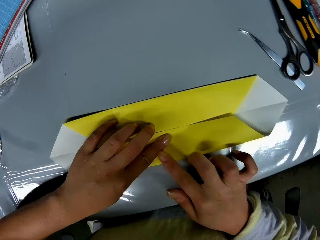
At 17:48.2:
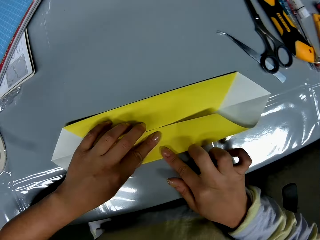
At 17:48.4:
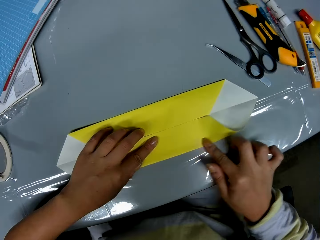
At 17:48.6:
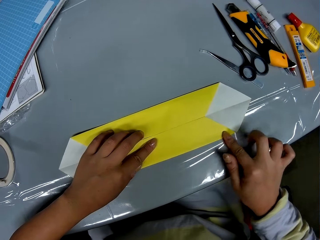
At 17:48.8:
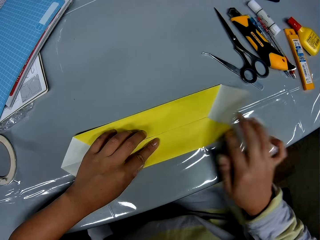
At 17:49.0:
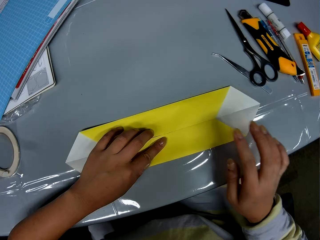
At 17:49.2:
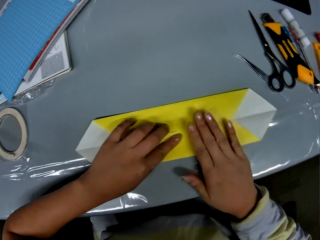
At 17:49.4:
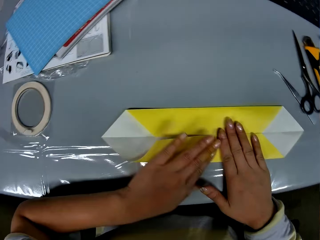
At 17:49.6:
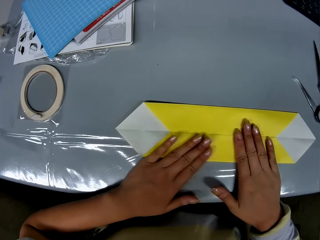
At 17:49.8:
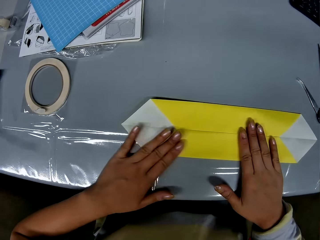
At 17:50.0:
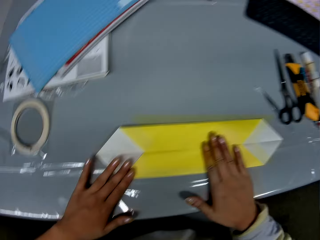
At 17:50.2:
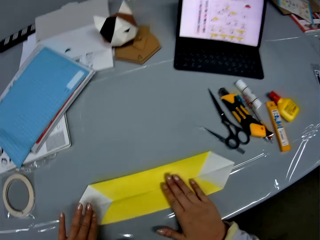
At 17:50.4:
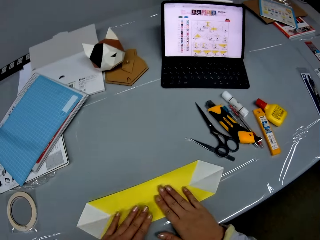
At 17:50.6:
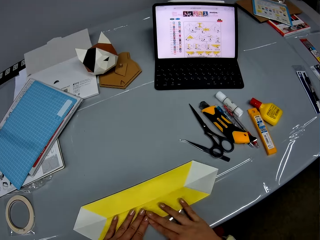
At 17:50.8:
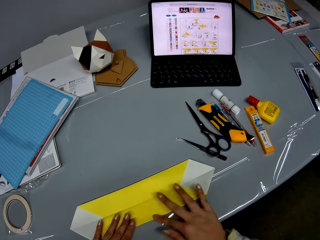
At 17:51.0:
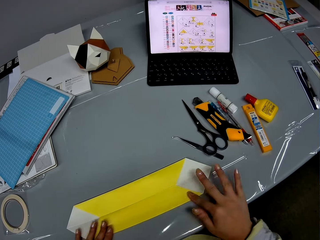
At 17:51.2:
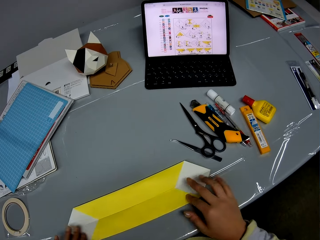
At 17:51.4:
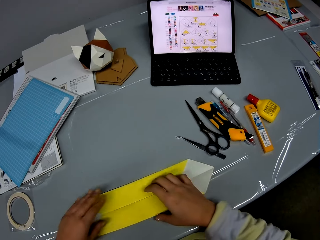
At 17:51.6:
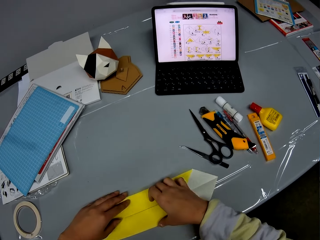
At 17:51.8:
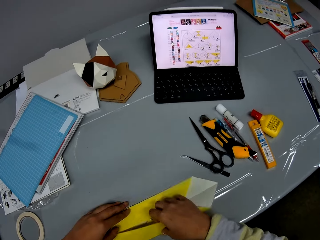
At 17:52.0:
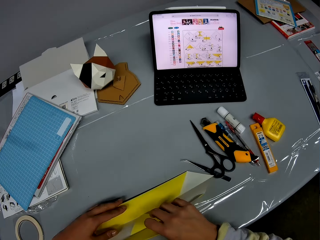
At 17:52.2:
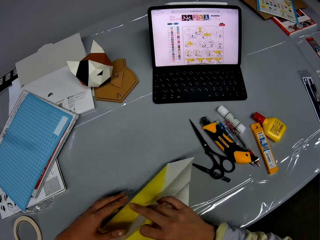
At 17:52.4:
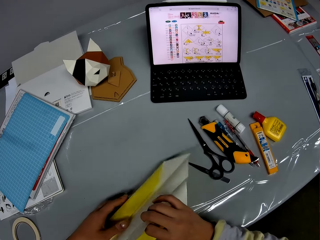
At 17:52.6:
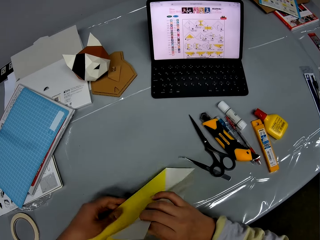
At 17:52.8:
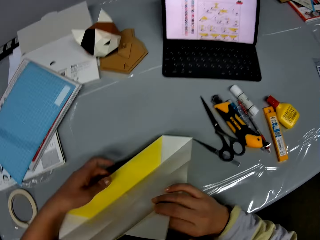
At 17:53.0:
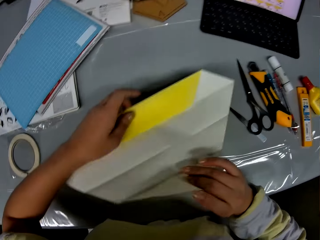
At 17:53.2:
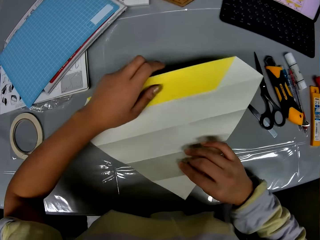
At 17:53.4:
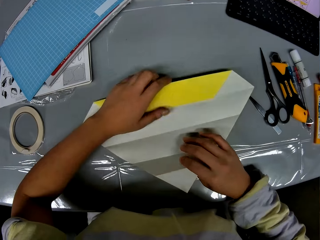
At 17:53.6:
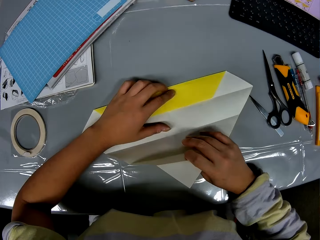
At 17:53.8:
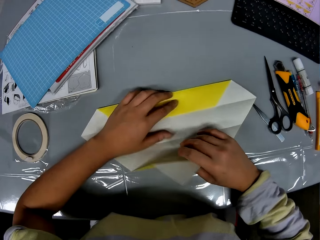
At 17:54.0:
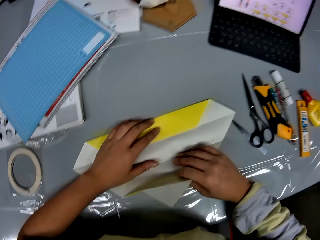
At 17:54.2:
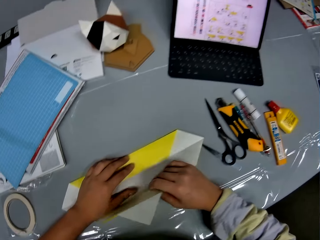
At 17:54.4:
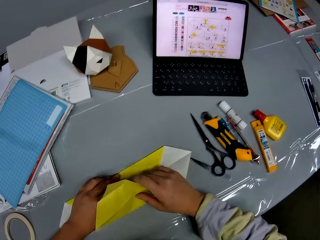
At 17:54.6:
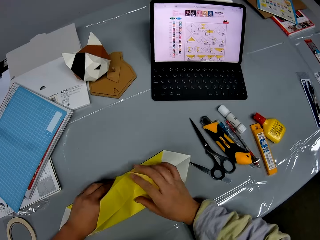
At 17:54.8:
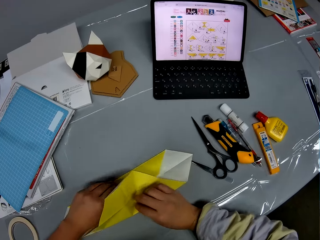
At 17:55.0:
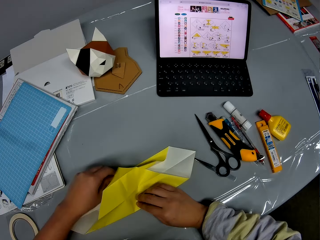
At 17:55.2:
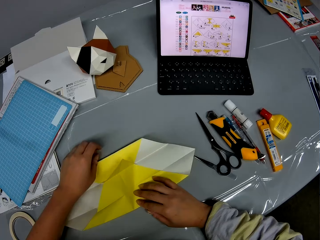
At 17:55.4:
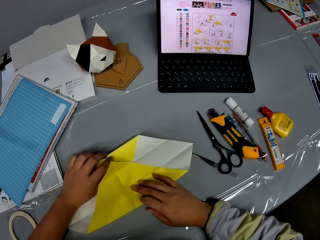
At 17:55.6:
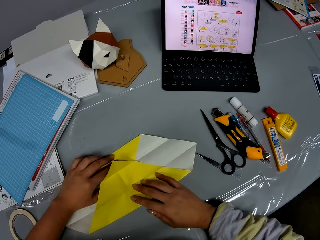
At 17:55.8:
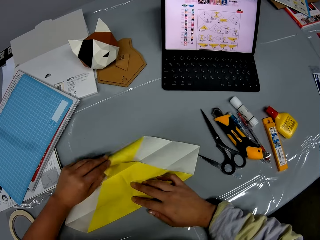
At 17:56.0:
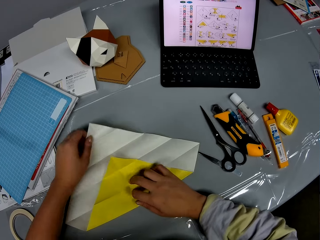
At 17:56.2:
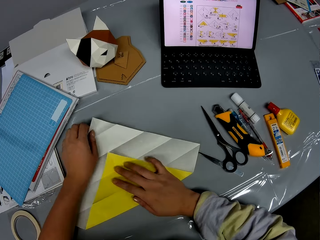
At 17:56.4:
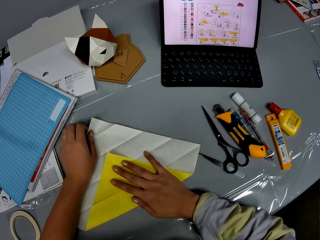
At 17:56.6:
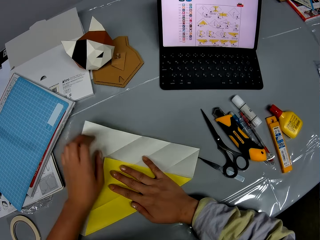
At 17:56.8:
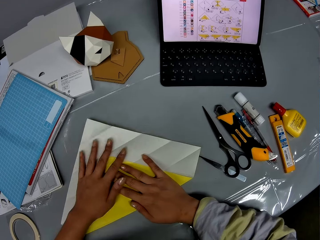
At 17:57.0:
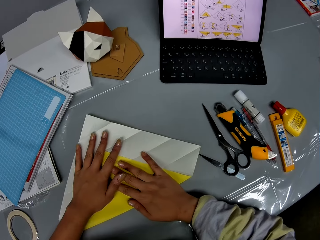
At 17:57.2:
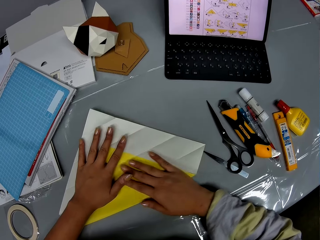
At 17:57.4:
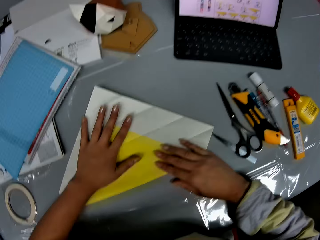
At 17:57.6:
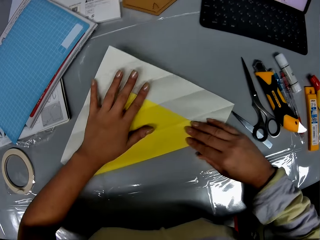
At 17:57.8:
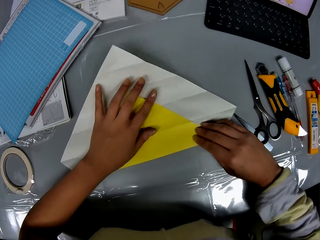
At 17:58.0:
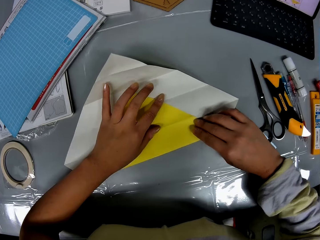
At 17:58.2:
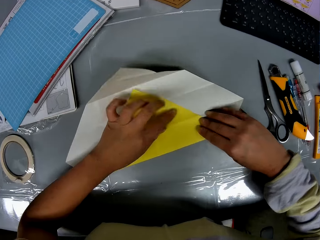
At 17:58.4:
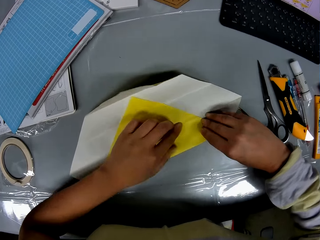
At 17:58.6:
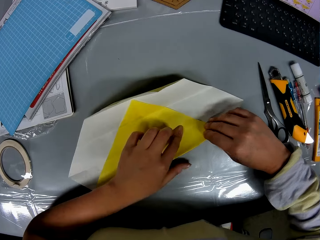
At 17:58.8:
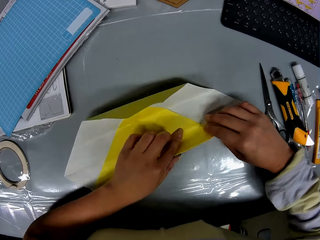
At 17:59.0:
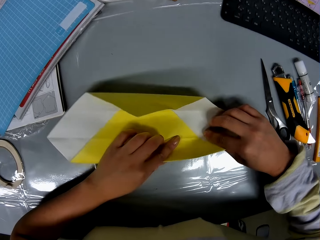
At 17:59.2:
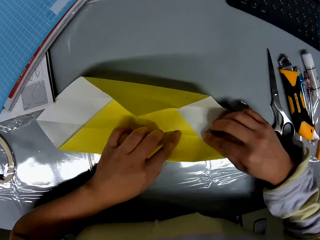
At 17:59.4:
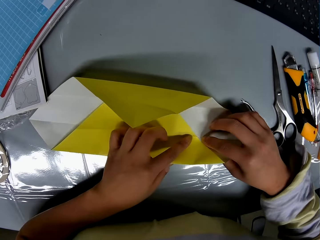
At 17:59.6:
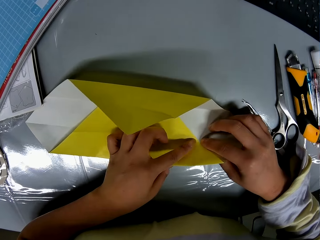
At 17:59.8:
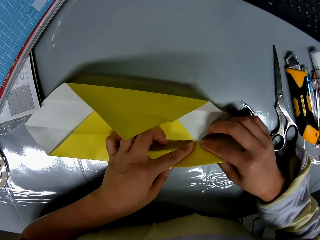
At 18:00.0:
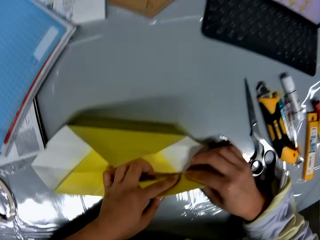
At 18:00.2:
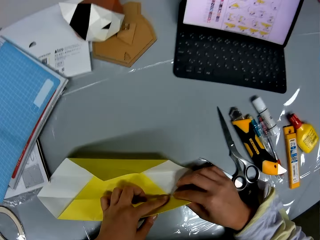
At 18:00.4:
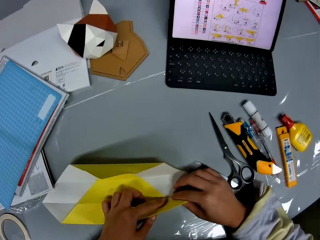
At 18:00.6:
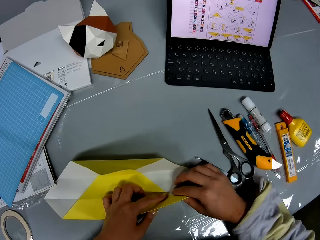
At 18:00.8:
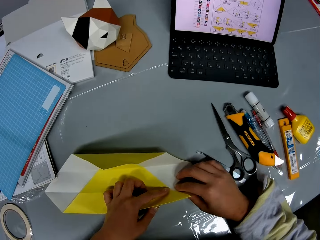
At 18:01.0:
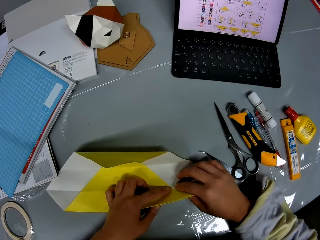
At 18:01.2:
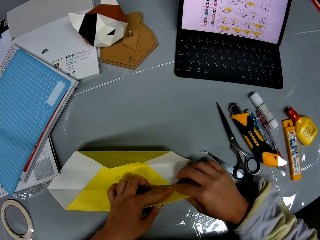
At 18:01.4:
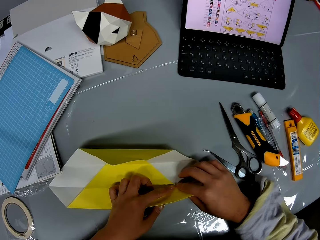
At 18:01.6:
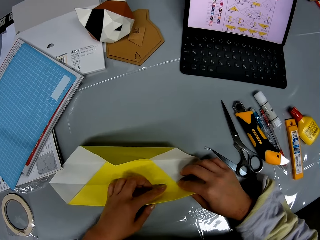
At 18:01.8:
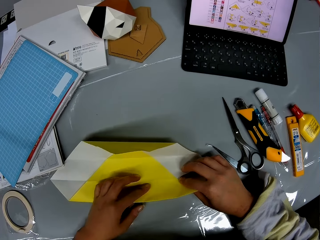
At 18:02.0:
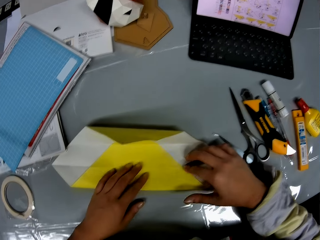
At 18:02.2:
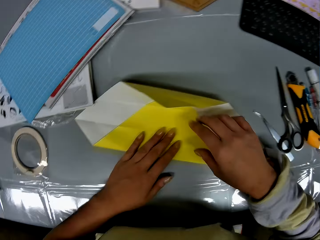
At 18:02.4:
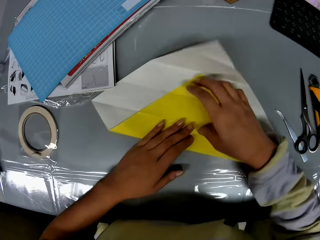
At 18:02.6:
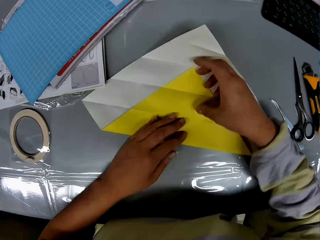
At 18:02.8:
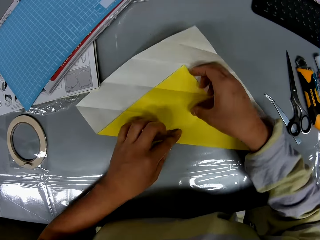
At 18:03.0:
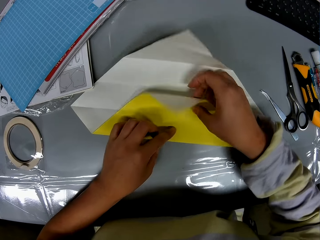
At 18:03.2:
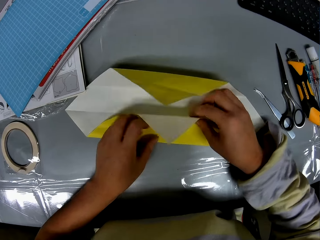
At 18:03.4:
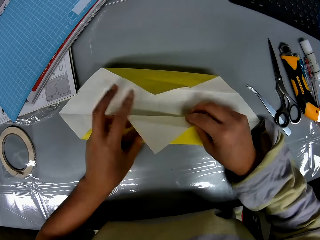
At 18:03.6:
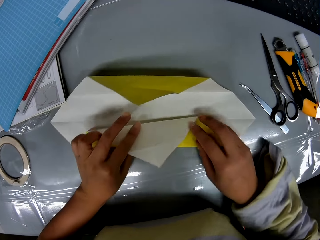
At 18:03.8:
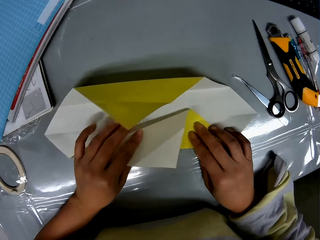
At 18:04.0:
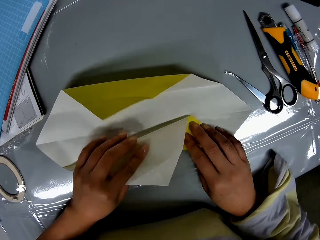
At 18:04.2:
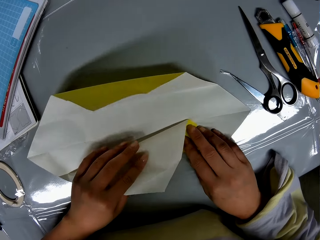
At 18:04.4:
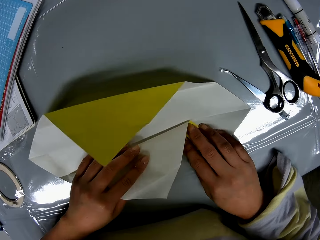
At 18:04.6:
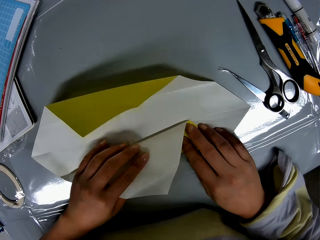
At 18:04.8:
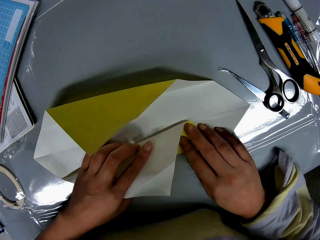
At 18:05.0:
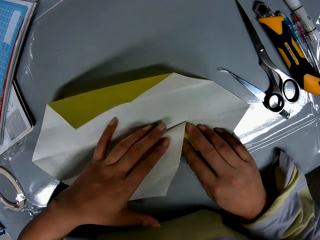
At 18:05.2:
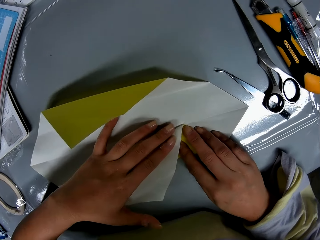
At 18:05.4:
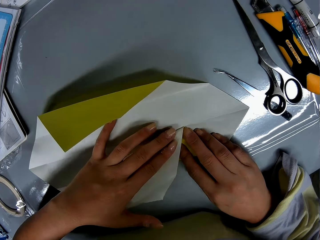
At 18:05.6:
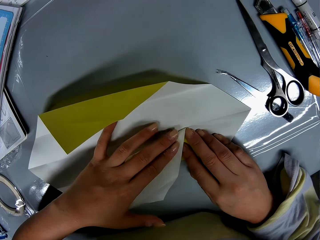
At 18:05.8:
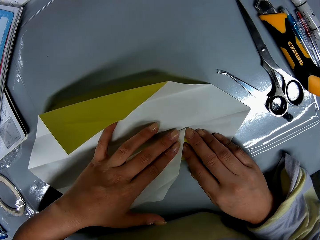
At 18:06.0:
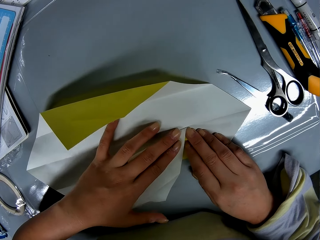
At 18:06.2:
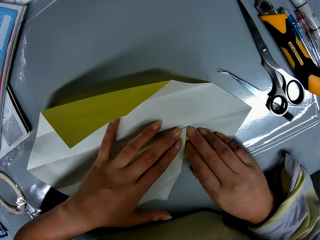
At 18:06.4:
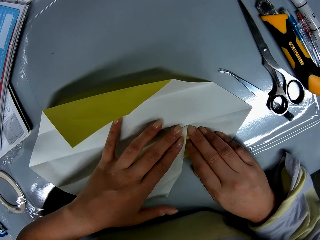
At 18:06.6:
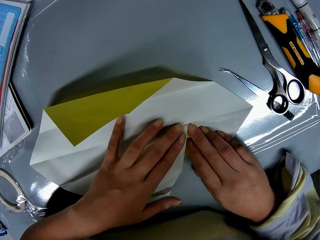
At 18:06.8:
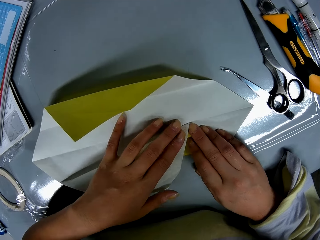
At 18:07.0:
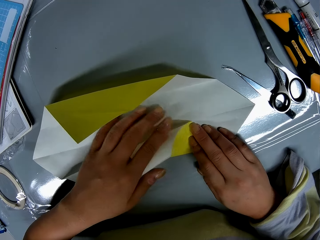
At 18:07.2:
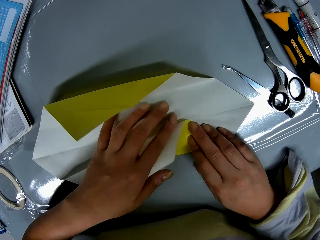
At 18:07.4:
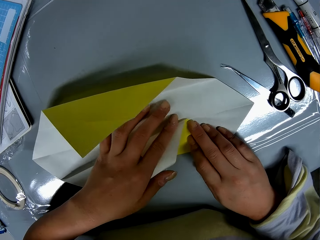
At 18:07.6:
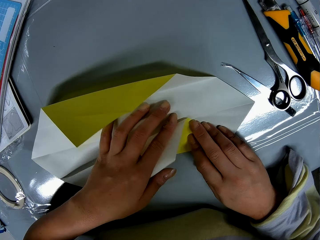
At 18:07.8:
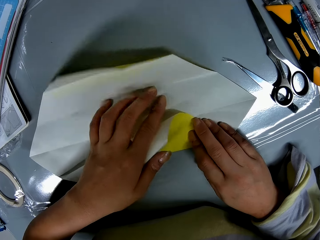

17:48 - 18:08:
The camera wearer looks at the manual on the laptop. They unfold the craft paper. They lift the paper and put the paper on the table. They fold the craft paper on the table. They unfold the other end of the craft paper. They fold the craft paper on the table. They look at the manual on the laptop. They fold the paper.

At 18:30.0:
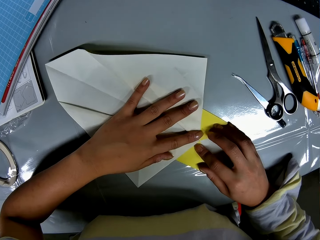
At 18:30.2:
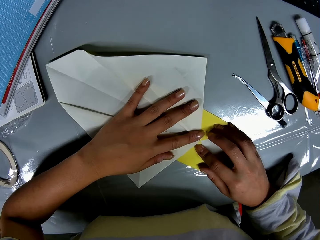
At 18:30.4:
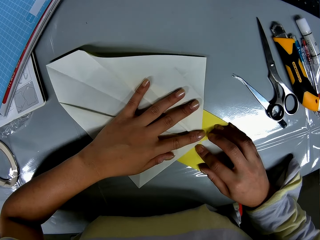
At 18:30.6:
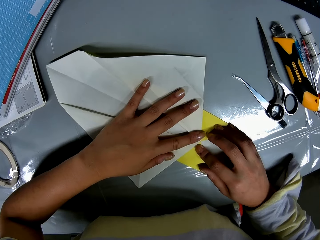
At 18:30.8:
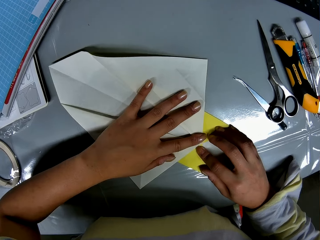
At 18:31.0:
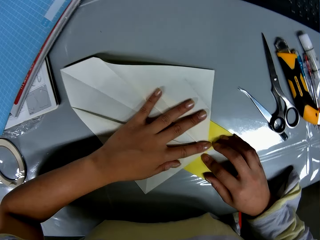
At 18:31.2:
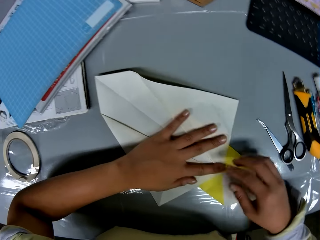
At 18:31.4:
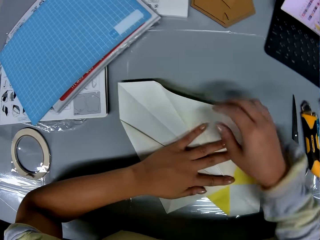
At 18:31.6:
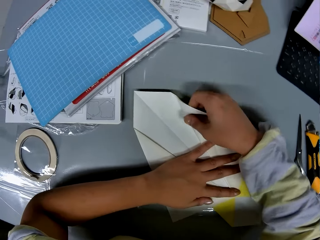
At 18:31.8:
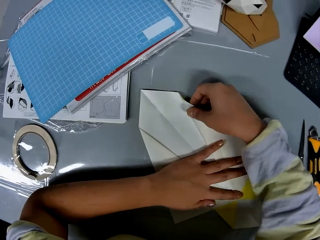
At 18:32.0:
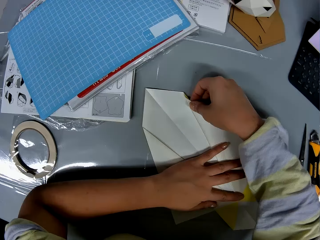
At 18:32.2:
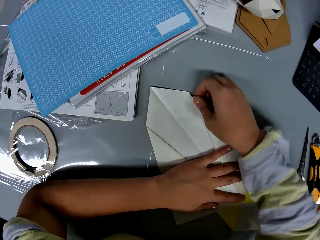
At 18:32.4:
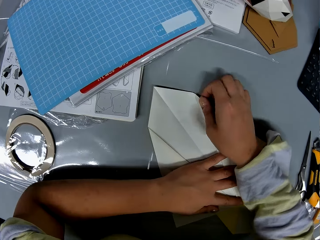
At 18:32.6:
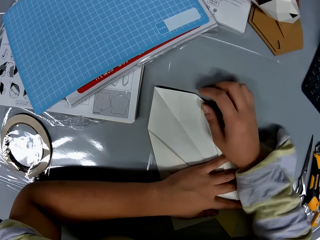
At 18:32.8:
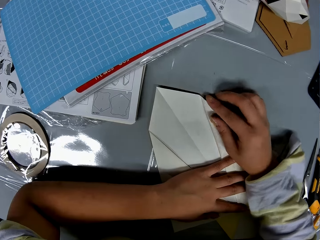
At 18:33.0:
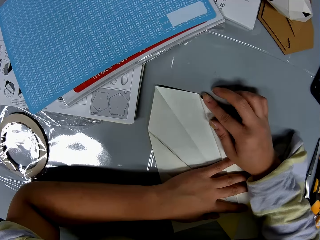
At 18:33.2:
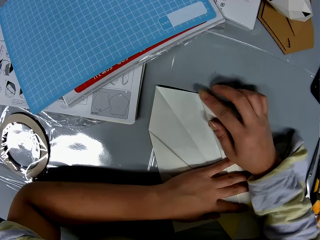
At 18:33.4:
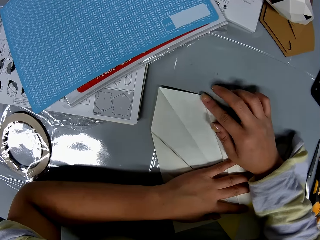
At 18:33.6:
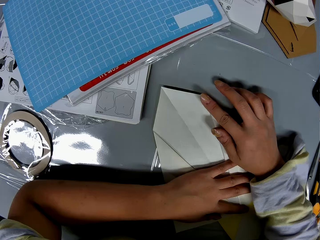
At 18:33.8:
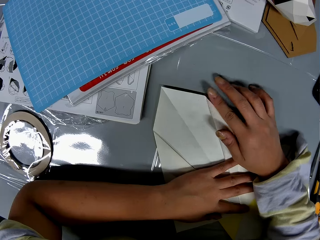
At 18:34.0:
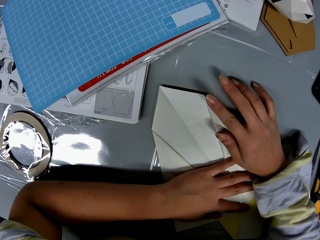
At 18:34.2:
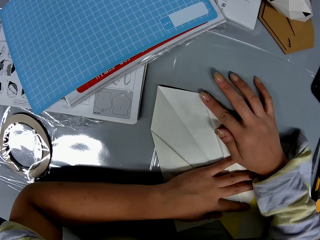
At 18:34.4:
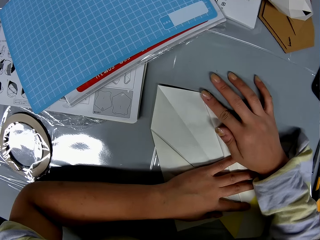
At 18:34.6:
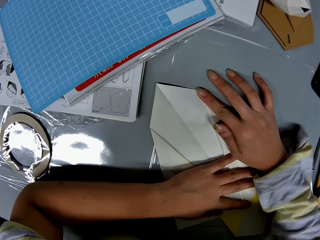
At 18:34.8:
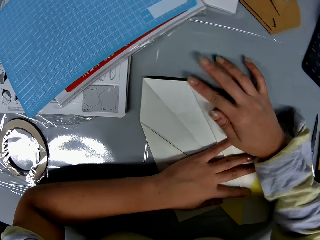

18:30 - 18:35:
The camera wearer adjusts the edge of the craft paper.
